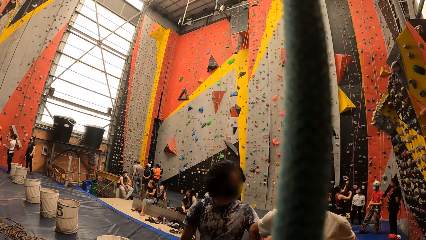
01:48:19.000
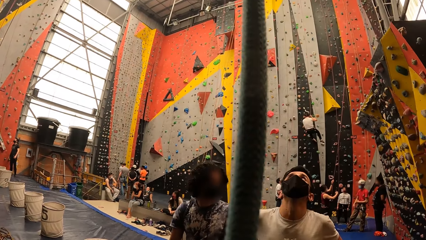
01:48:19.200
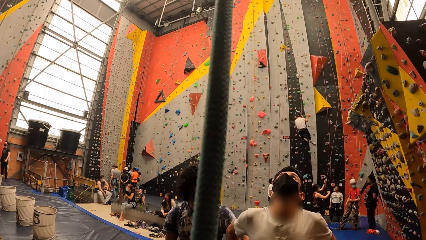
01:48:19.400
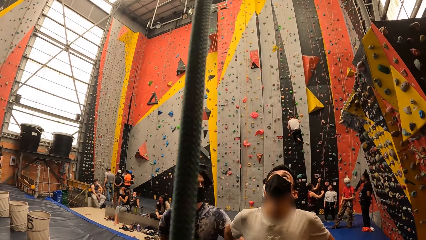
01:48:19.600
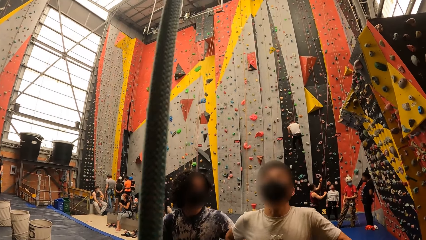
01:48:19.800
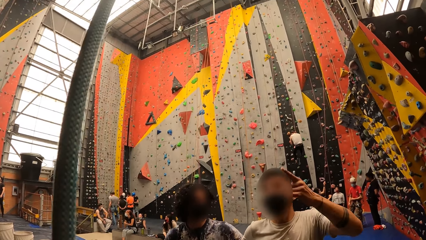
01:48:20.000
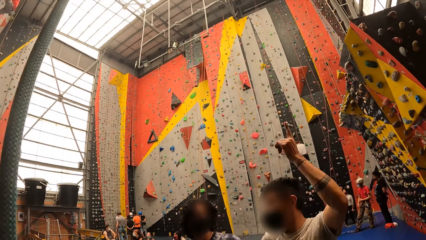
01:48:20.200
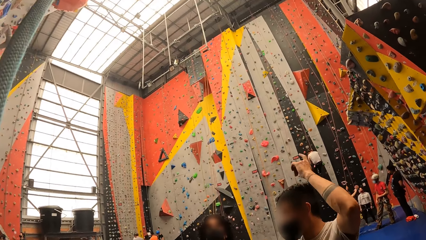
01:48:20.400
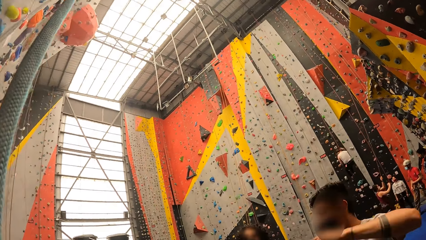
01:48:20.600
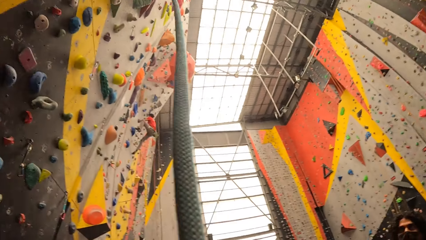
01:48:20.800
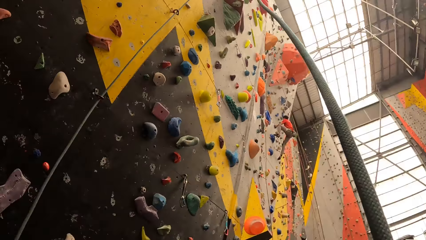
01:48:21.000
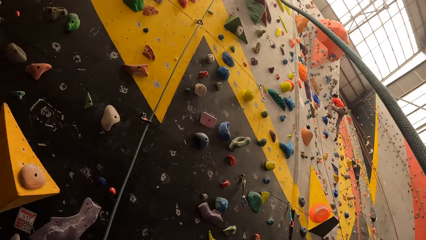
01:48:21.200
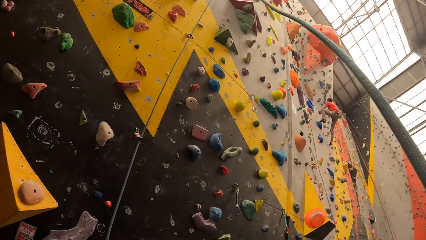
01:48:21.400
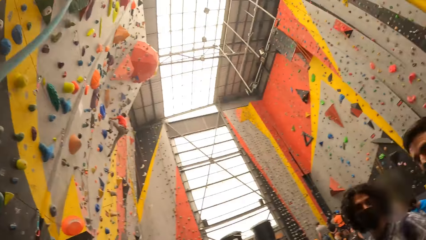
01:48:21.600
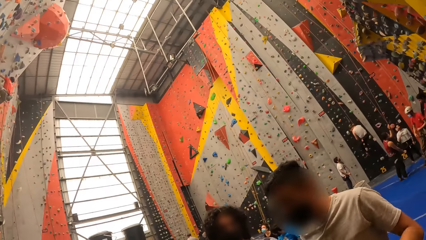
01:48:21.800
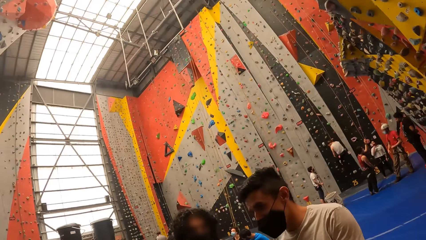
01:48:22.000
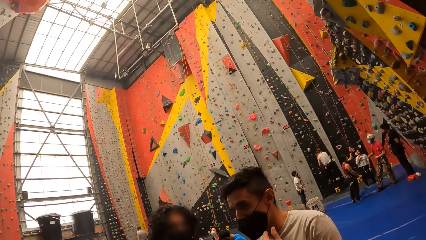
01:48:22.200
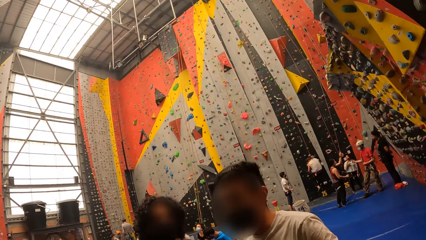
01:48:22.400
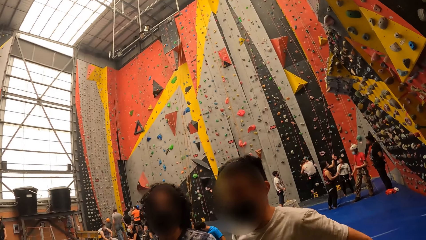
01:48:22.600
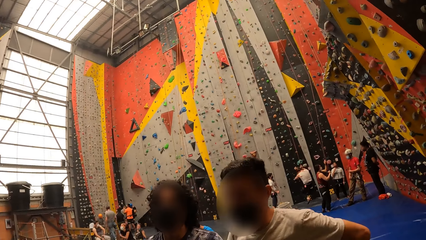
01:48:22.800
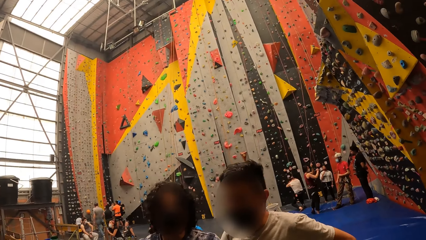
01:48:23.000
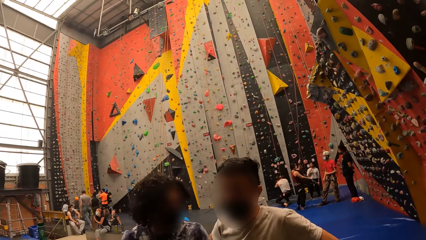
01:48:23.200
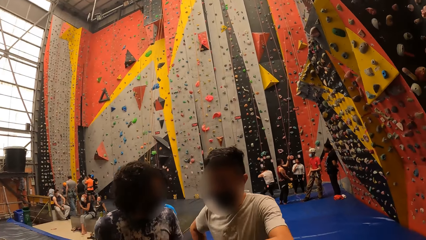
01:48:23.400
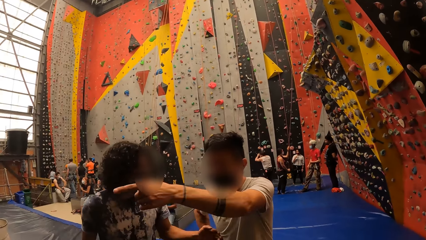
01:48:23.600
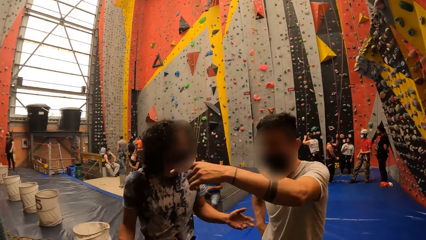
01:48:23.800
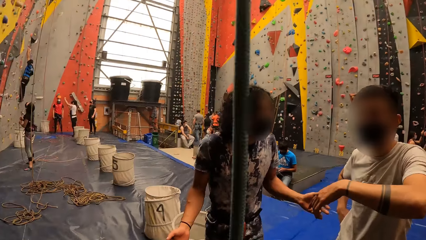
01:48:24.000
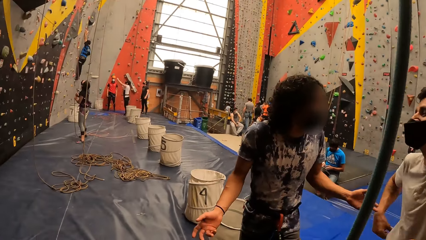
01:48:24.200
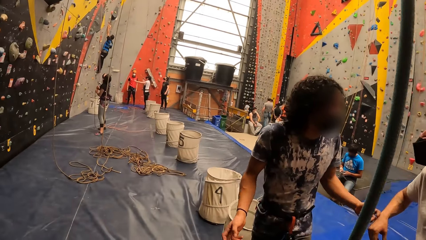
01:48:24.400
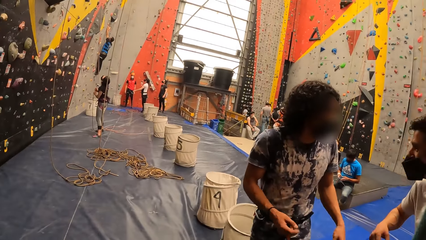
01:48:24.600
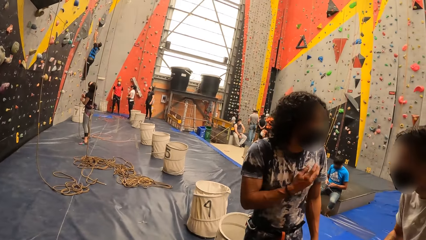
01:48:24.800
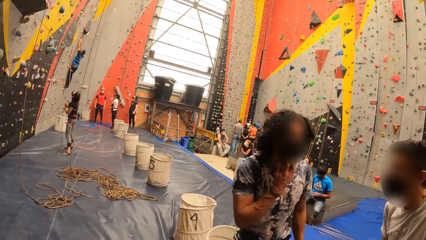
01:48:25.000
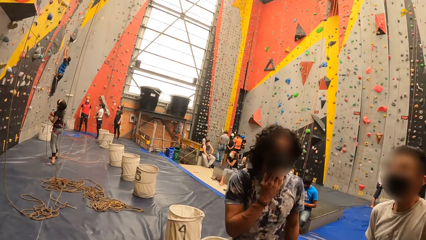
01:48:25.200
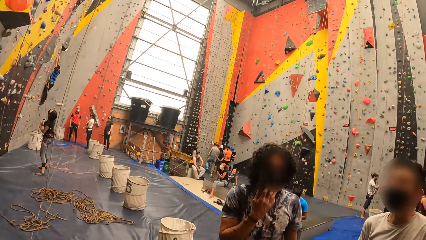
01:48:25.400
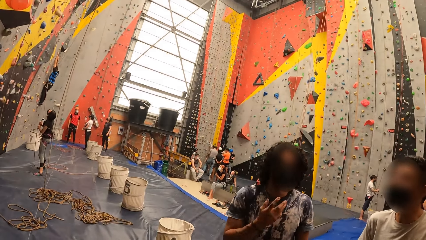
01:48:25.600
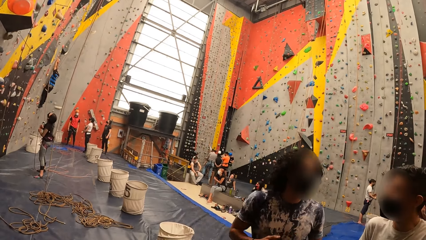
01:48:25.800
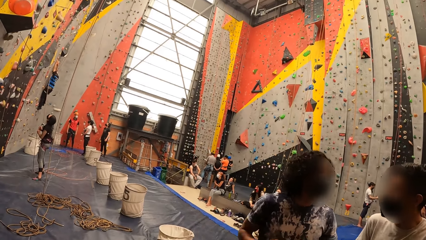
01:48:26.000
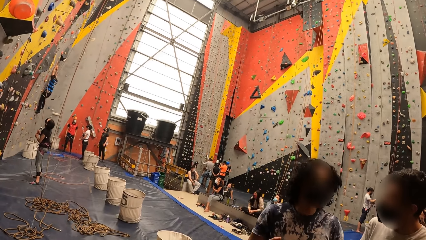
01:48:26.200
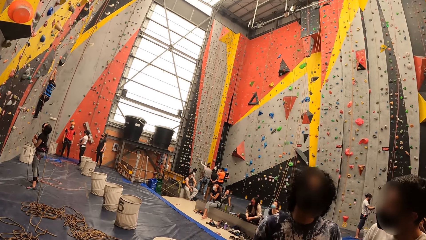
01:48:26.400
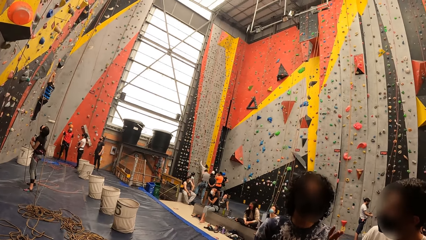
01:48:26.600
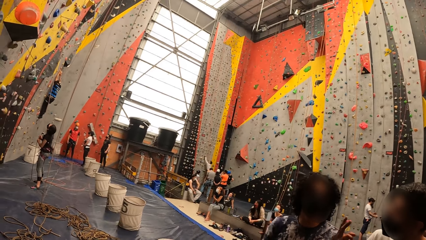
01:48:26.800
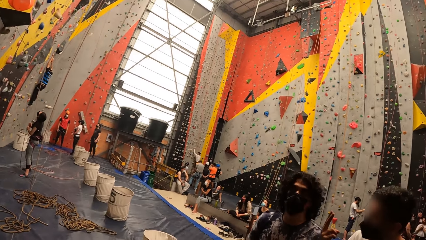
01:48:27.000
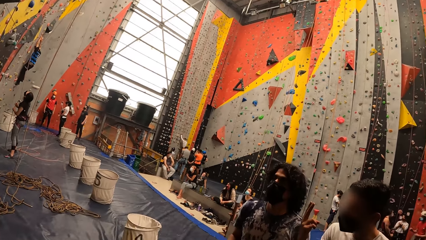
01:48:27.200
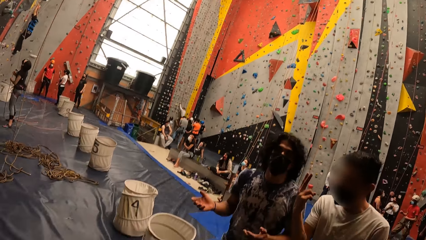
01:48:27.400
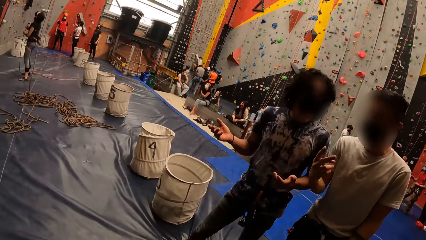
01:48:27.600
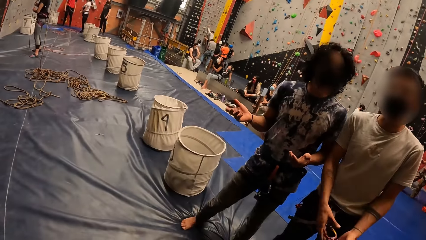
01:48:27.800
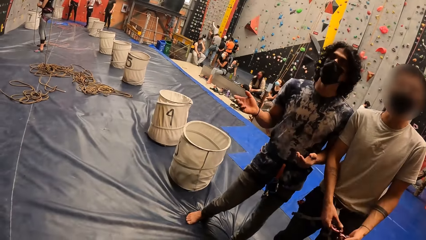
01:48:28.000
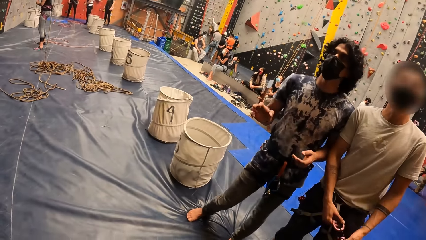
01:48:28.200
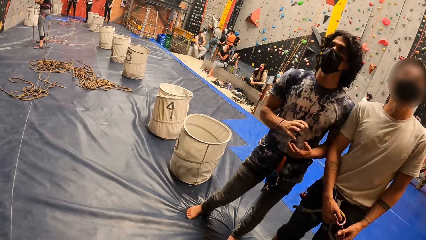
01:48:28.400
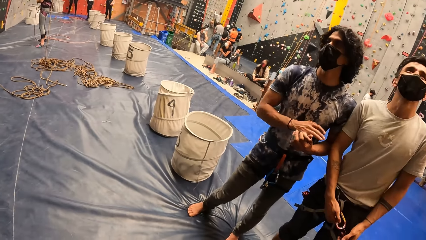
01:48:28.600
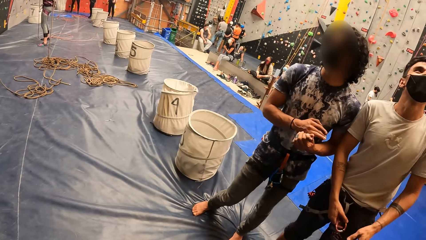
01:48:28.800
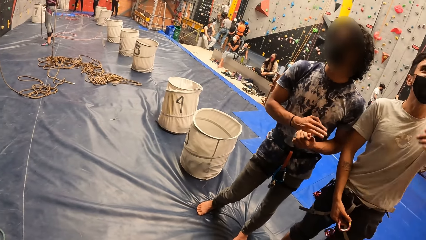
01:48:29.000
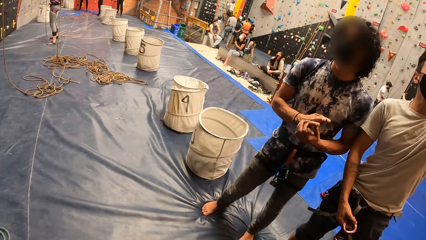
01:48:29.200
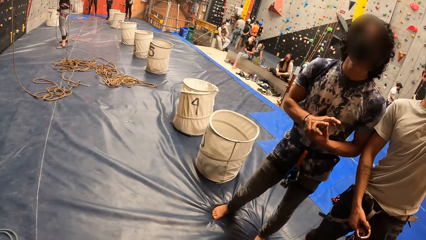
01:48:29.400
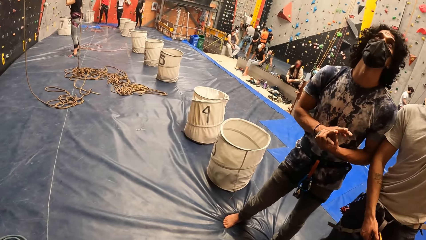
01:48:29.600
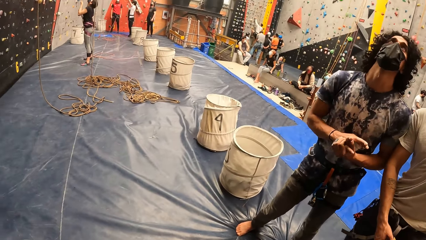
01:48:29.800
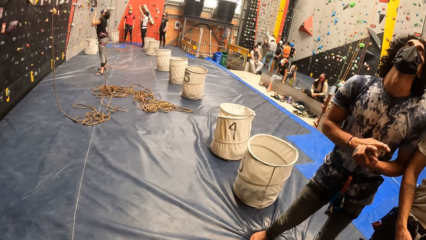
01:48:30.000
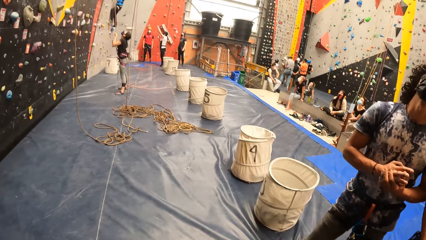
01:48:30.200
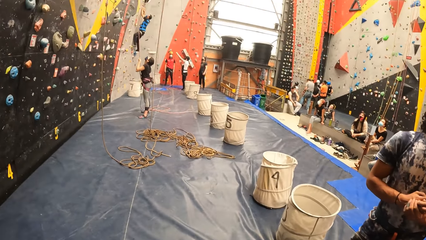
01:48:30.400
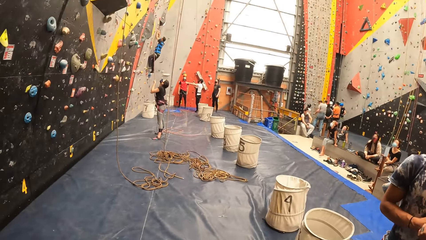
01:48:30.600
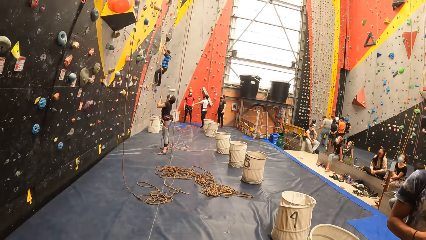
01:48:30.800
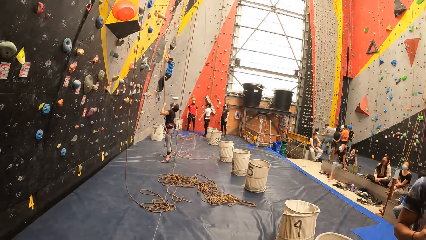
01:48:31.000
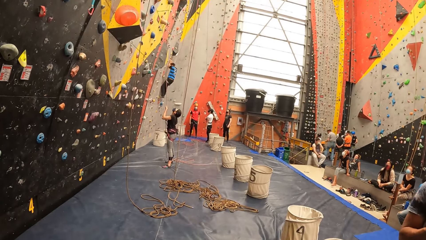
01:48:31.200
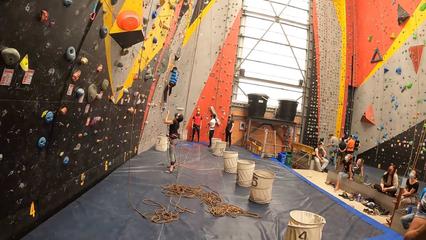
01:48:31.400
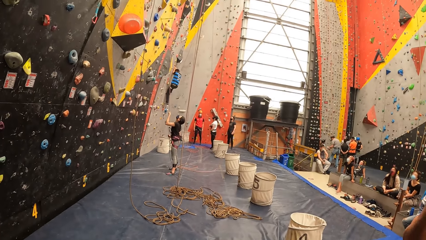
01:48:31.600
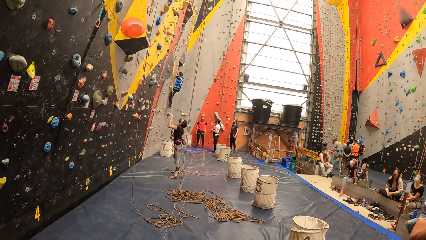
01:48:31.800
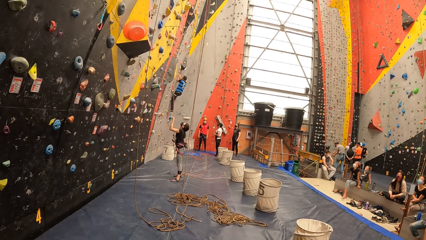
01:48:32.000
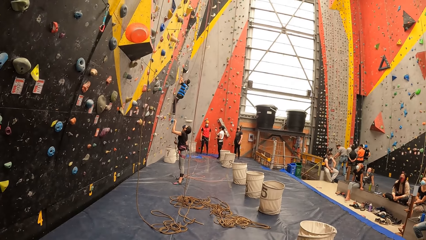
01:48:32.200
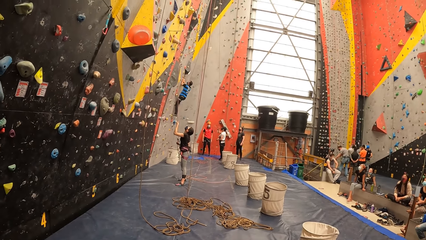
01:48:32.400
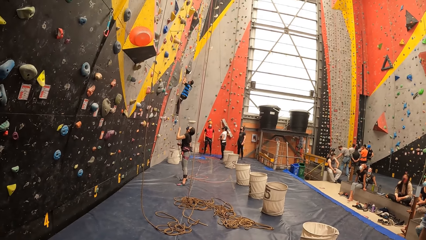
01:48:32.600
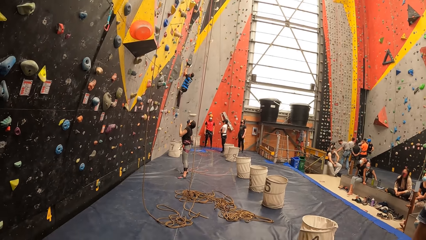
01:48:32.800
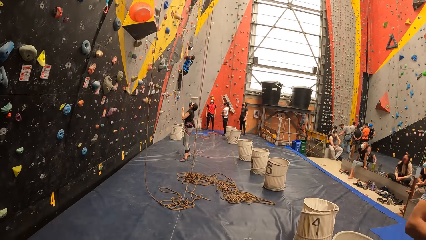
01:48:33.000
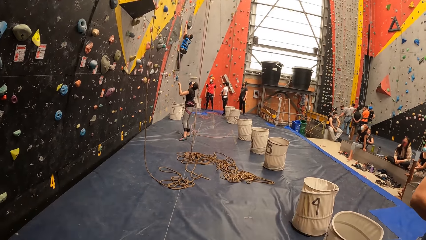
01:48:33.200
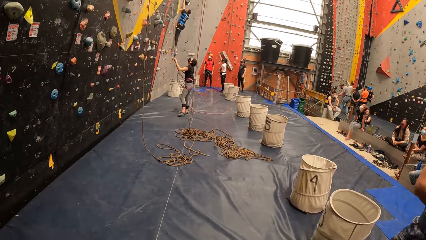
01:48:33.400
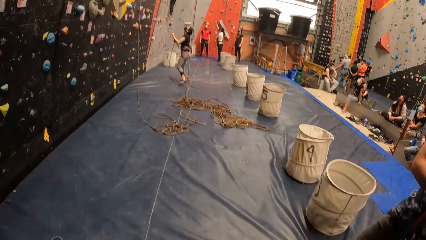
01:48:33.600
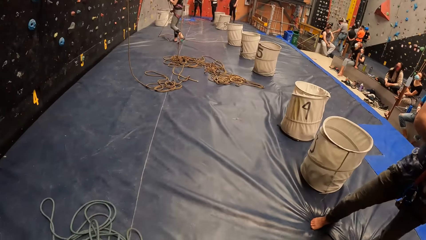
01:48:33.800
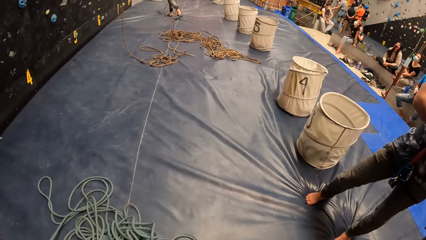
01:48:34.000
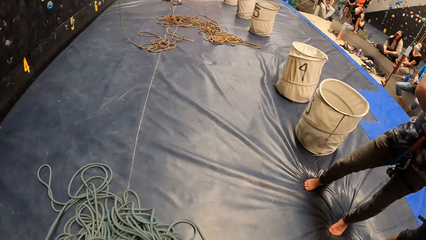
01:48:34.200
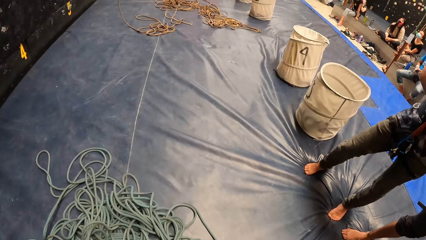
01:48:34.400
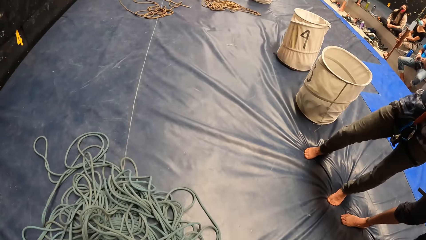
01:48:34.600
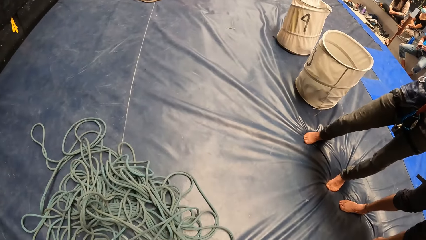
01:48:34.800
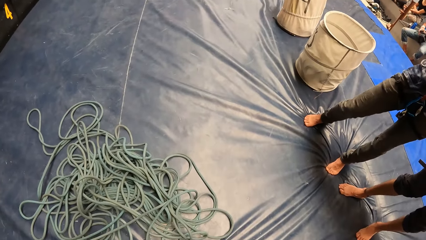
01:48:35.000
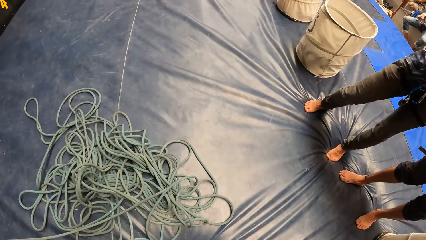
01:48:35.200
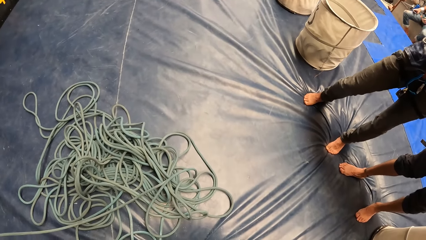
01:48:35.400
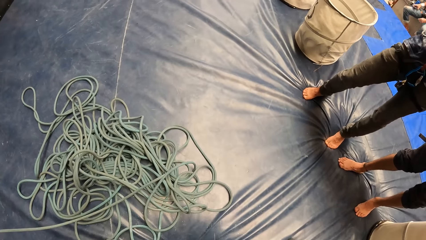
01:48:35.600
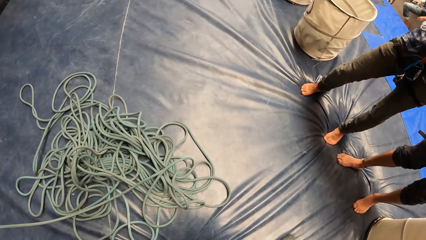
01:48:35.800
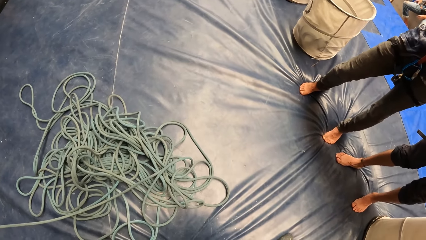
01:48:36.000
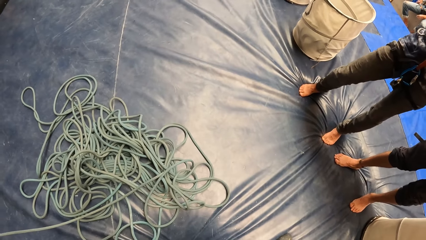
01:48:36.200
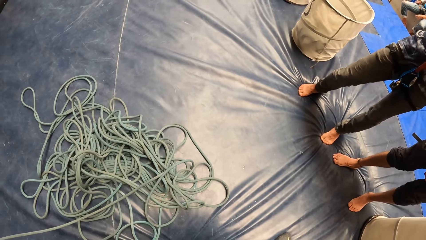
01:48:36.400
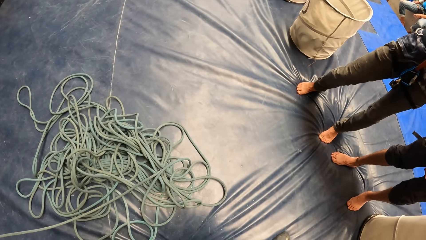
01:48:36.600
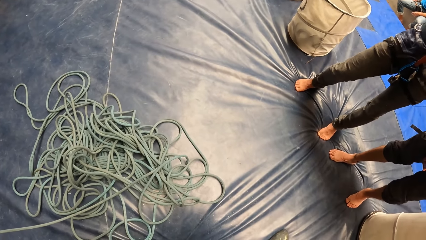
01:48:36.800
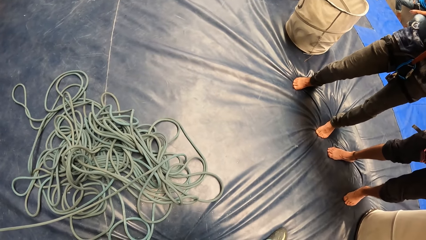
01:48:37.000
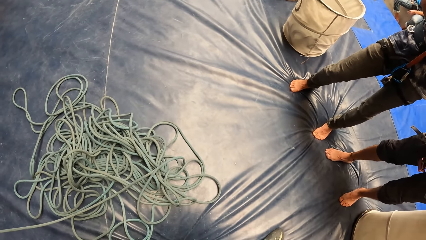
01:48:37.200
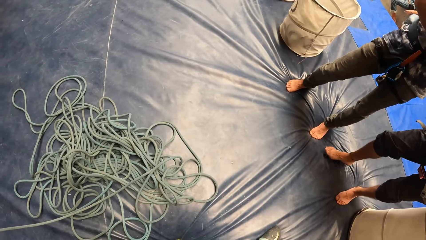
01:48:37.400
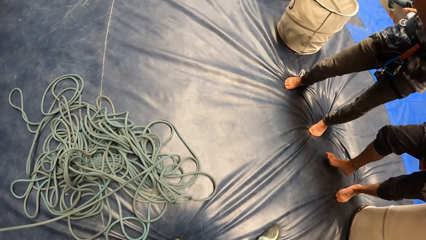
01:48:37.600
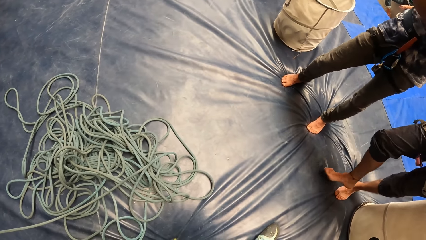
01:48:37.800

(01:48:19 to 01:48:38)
A man points up. The man gestures out with his hand. The camera wearer looks around the room. The man gestures out with his hand. The man and another man are moving their hands. The first man gestures out with his hand. The camera wearer looks around the room.
